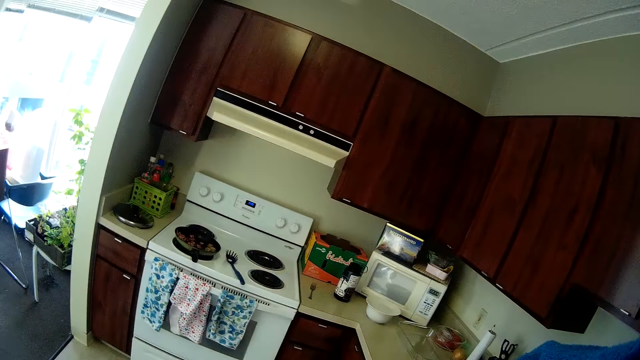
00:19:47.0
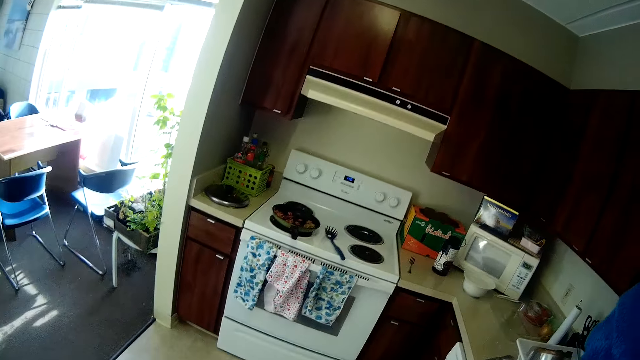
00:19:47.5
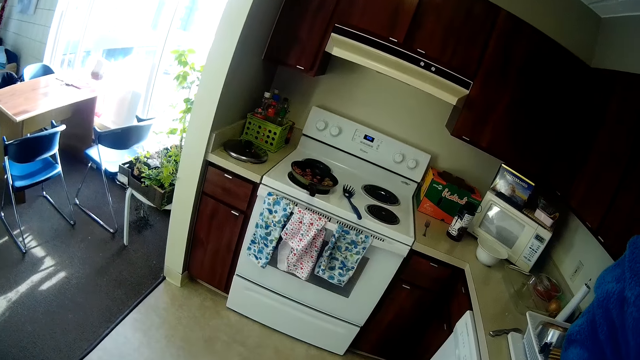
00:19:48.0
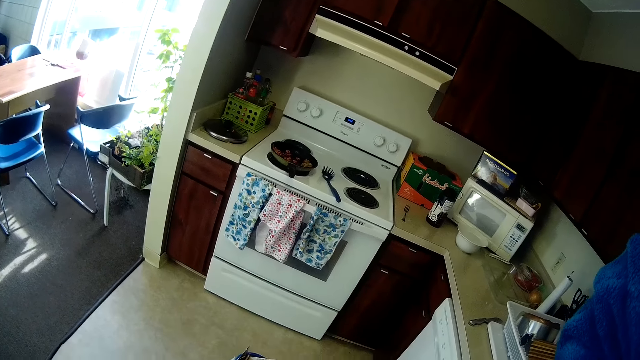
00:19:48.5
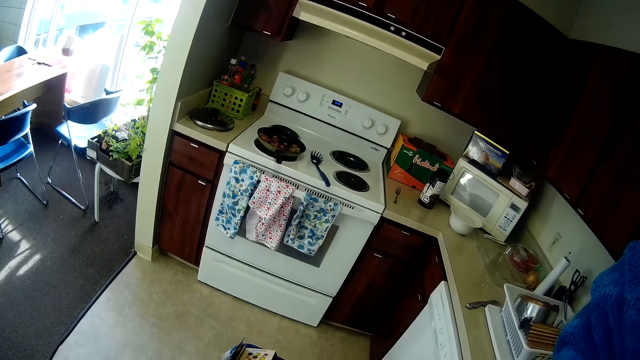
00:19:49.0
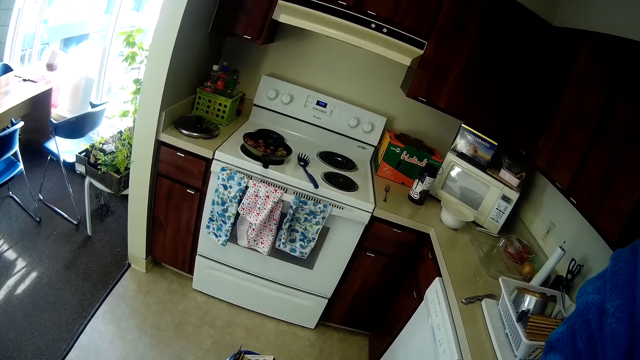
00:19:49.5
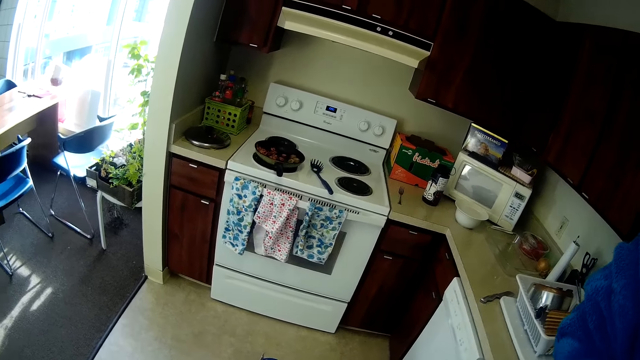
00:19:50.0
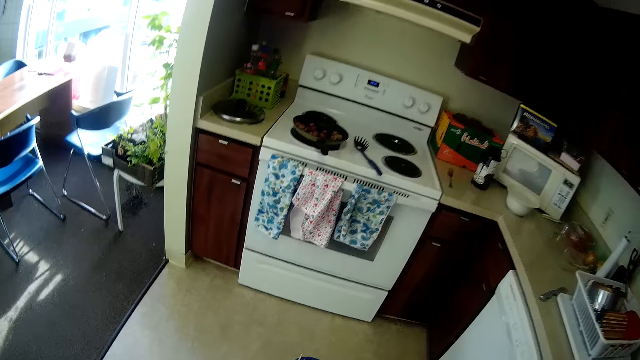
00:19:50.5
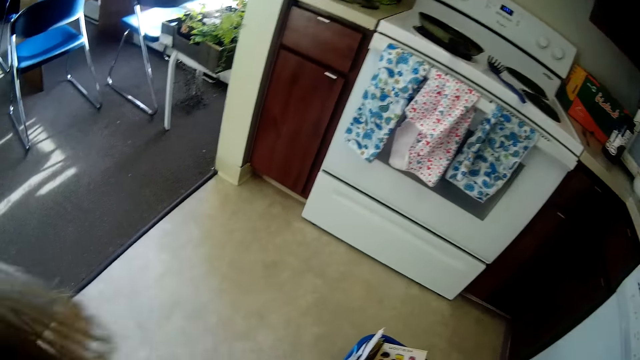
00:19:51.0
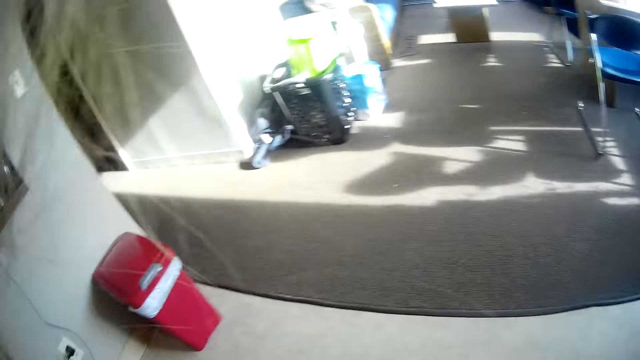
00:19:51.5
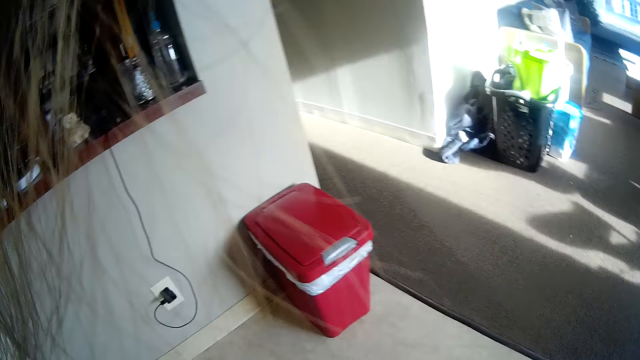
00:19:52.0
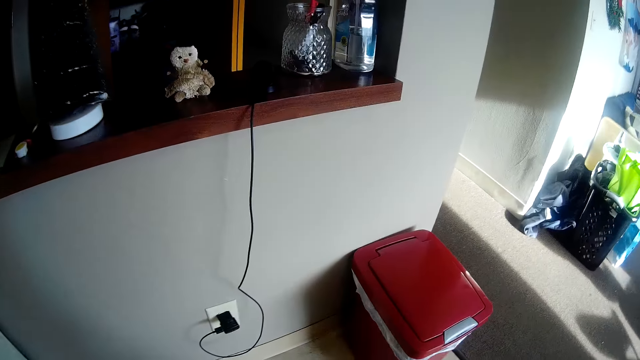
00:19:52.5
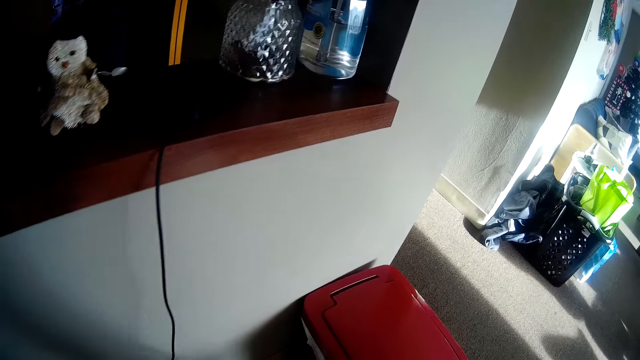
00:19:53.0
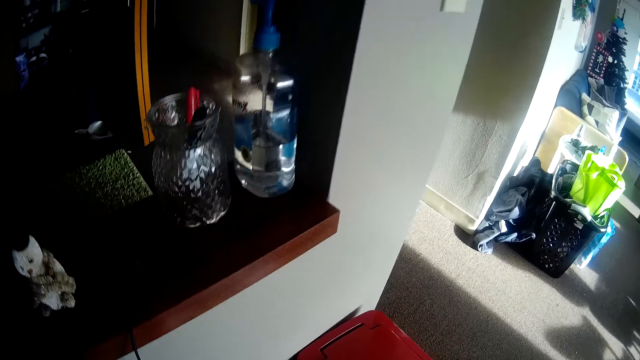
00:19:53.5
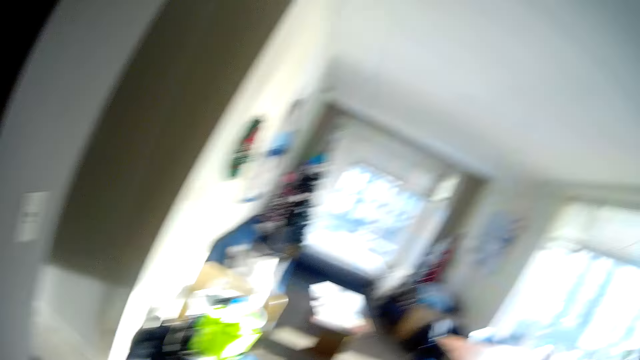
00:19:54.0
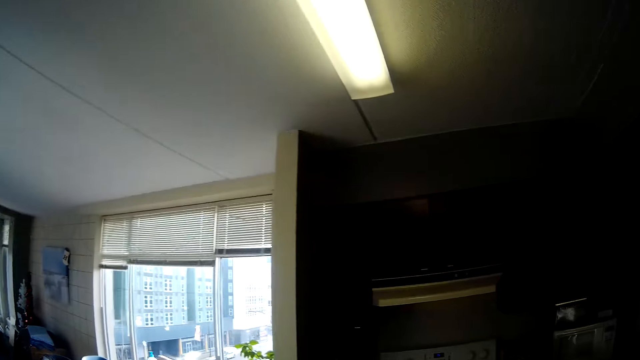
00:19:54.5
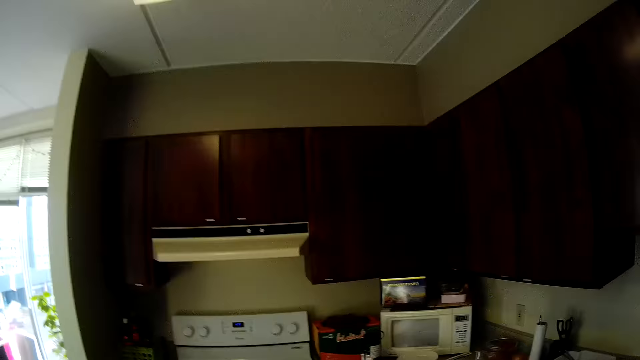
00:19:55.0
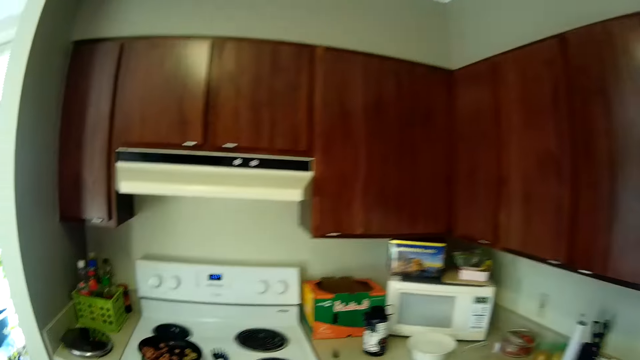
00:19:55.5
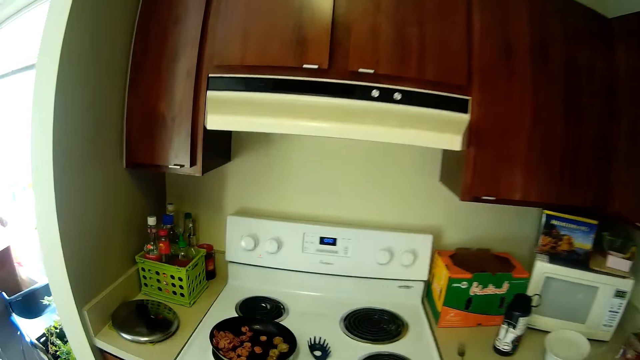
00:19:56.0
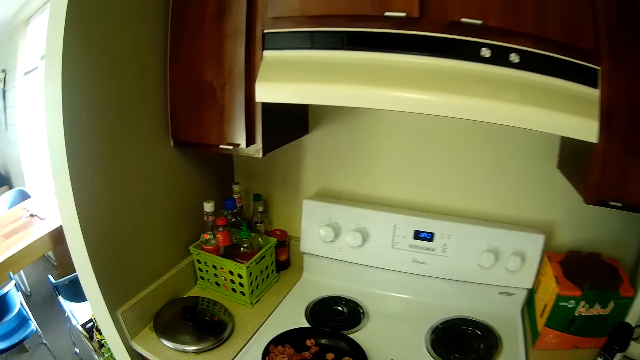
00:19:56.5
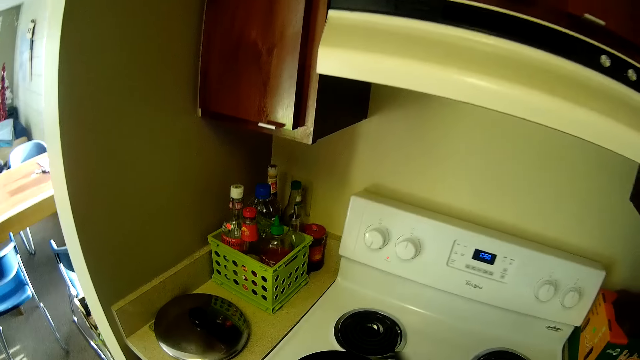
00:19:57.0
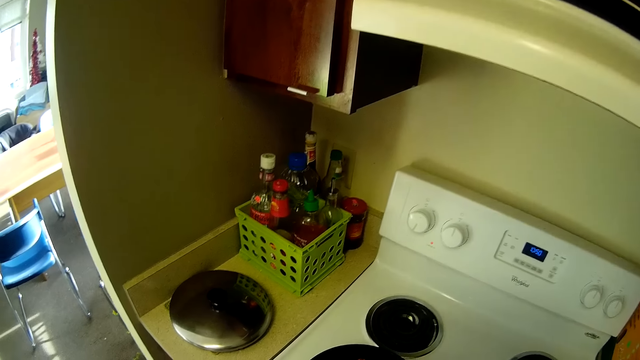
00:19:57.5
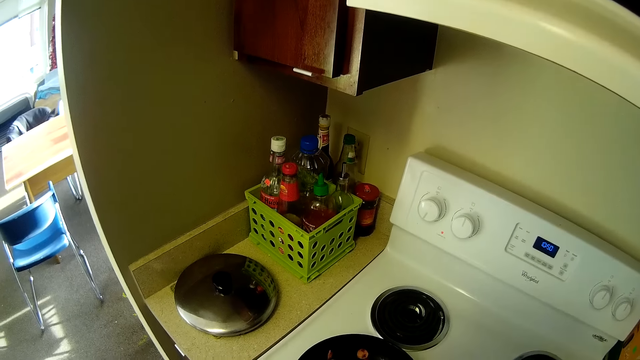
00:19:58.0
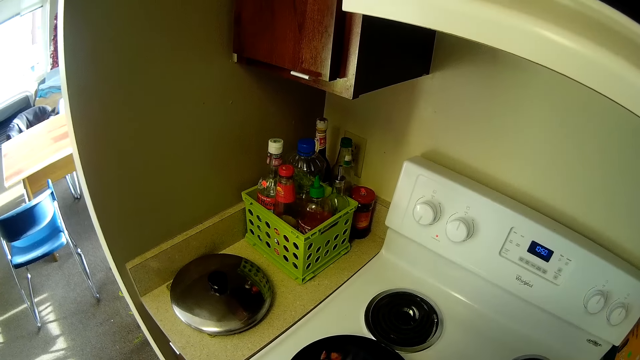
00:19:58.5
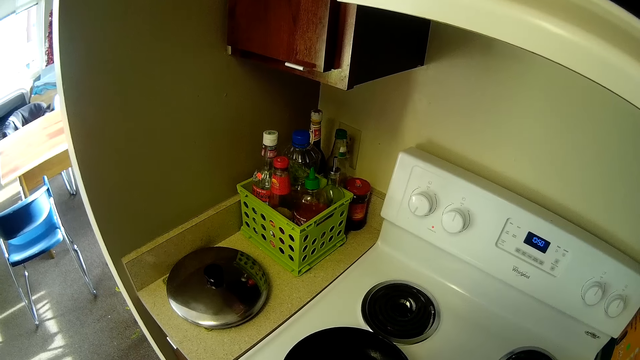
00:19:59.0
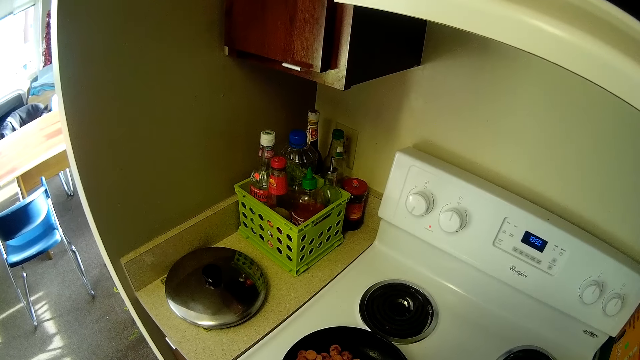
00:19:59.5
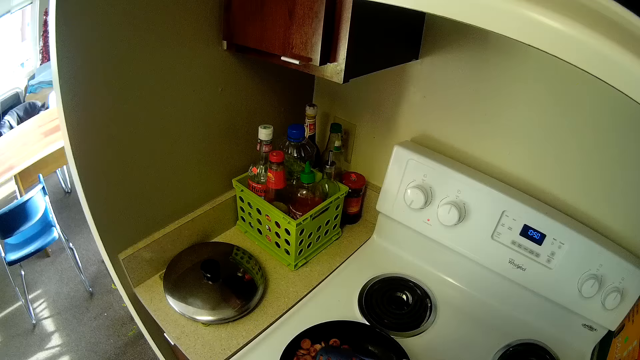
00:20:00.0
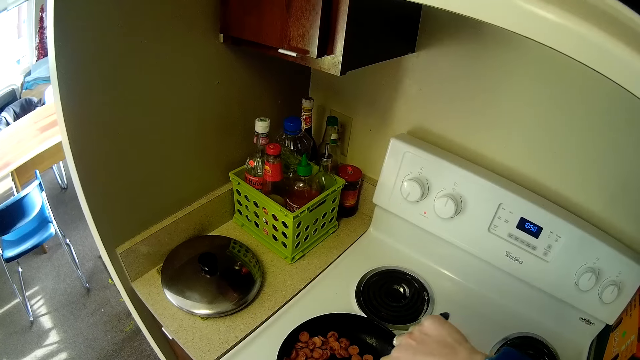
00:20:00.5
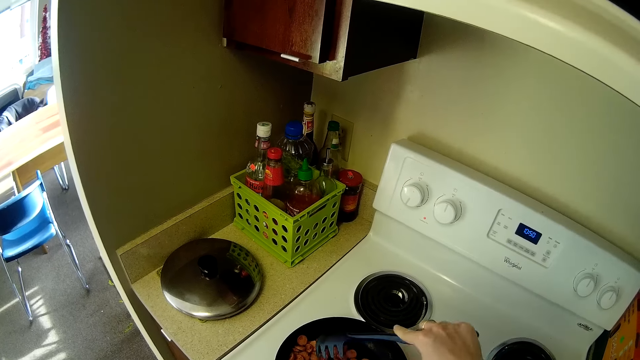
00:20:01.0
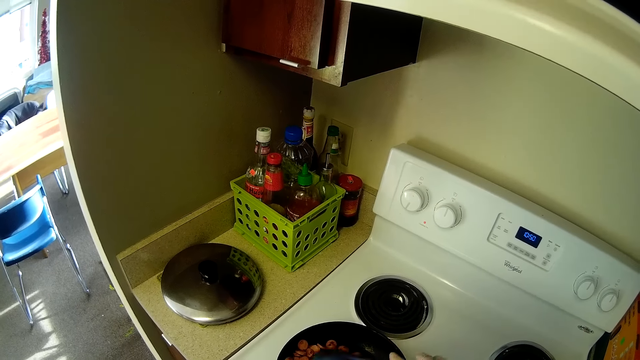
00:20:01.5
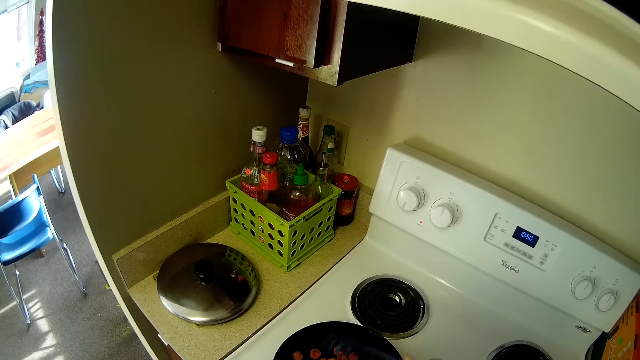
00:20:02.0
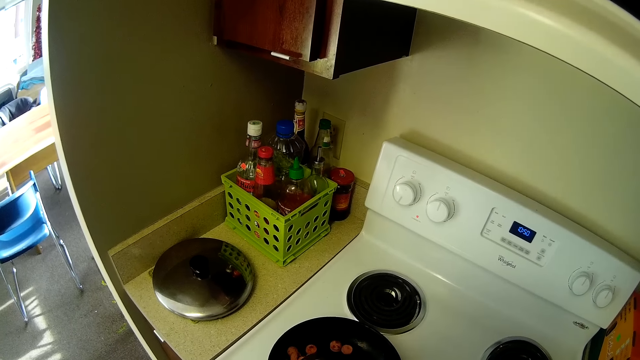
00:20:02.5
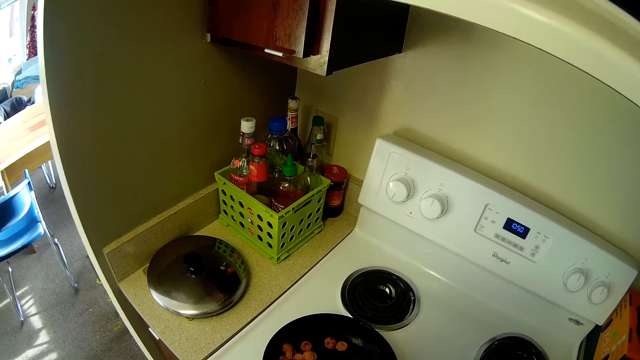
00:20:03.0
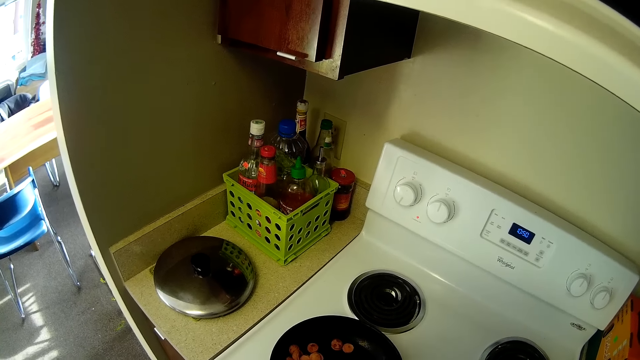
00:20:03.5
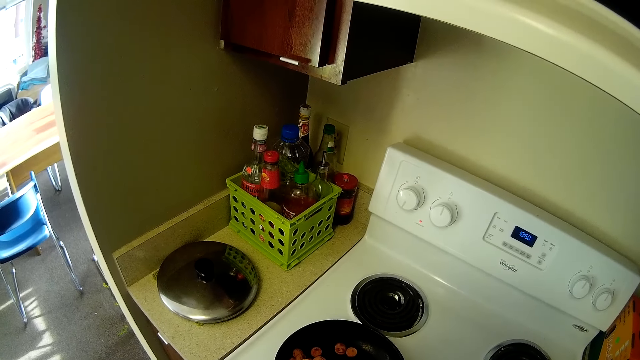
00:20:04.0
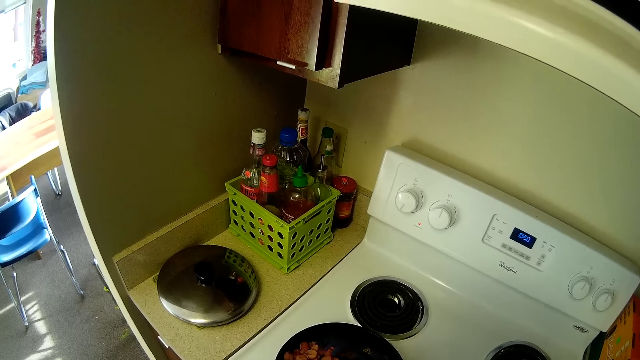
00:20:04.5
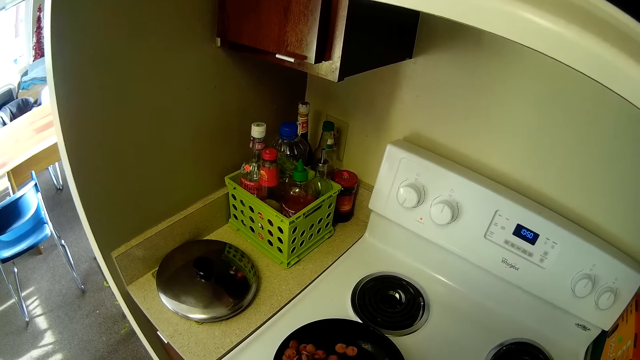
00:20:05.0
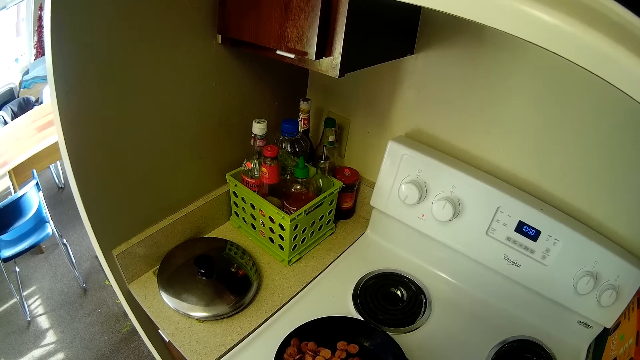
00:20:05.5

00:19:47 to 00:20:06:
The camera wearer picks up the pasta fork from the cooker with her right hand. She stirs the sauce in the fry pan on the cooker with the pasta fork in her right hand. She cooks.

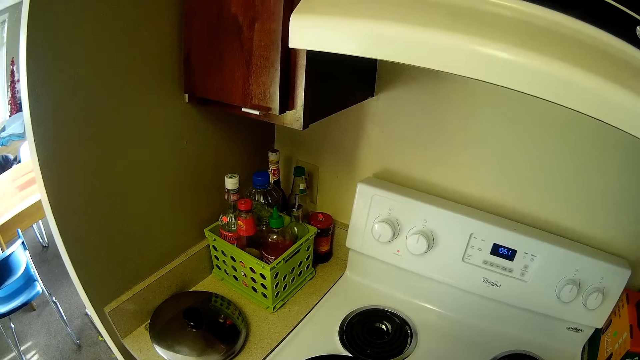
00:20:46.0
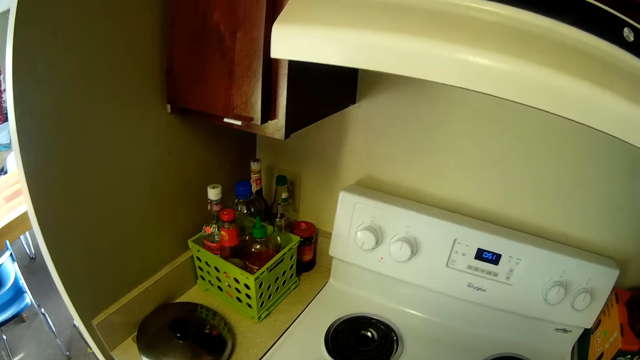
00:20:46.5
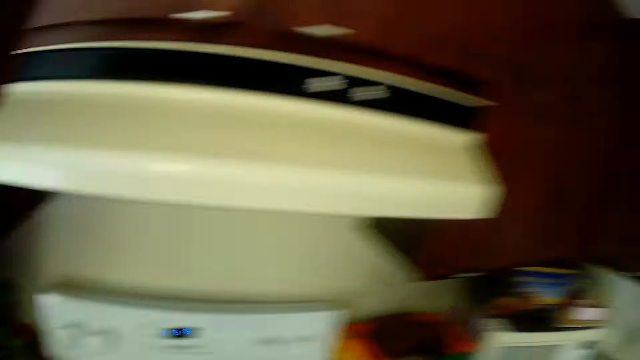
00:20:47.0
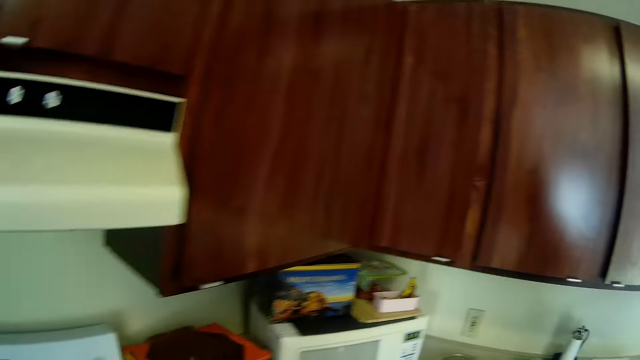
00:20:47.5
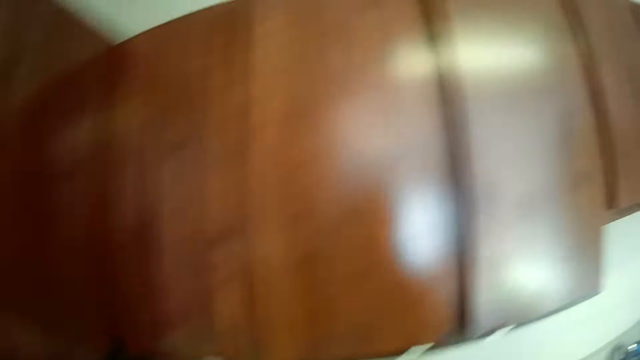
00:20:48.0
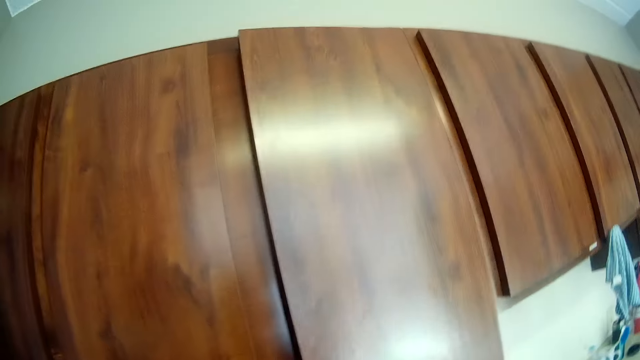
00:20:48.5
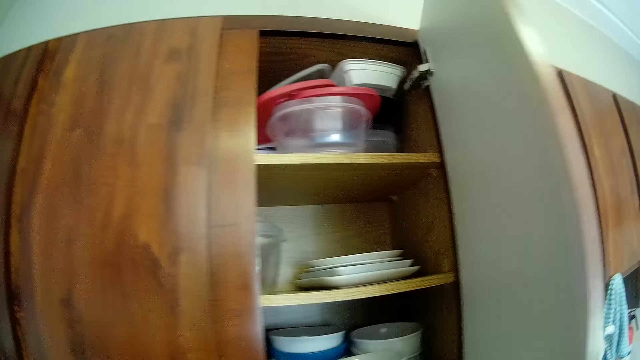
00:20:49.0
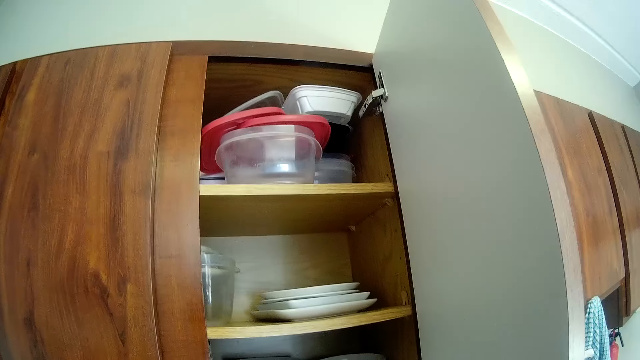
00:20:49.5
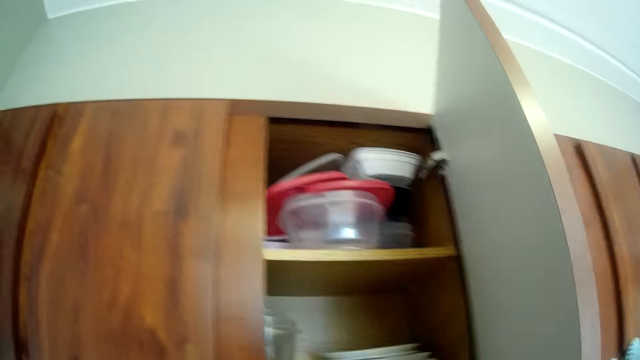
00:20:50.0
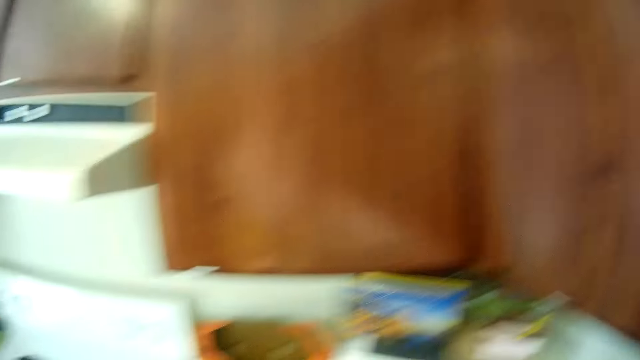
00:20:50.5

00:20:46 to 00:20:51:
The camera wearer walks. She opens a cabinet on the wall with her right hand.
